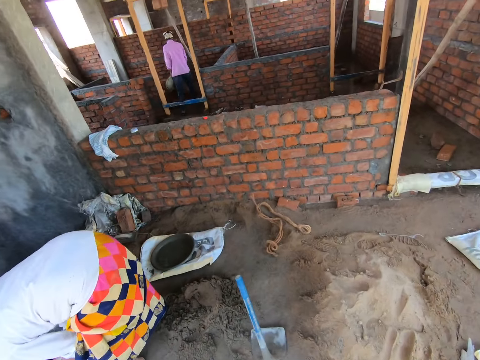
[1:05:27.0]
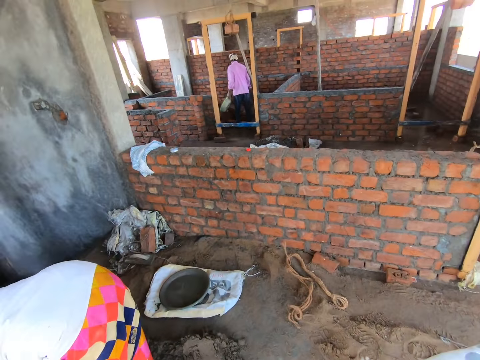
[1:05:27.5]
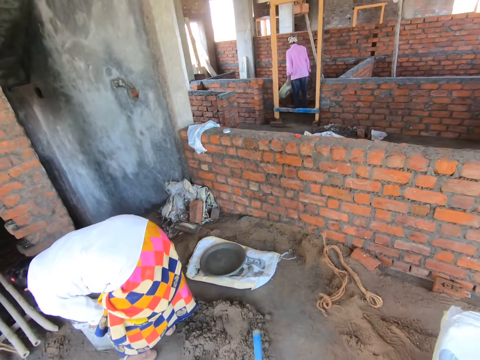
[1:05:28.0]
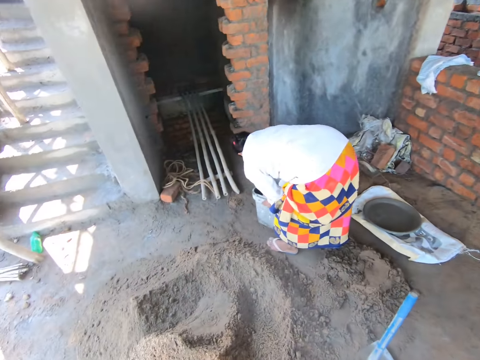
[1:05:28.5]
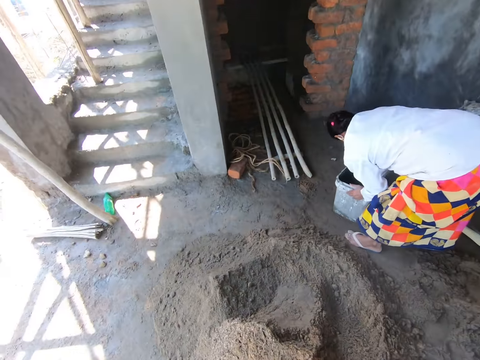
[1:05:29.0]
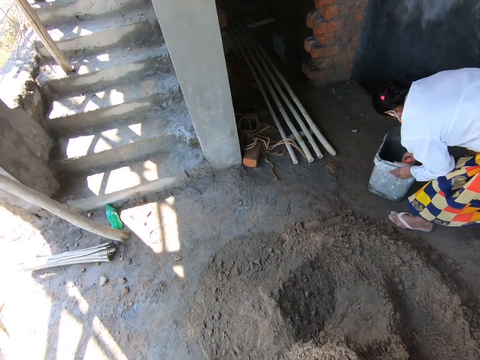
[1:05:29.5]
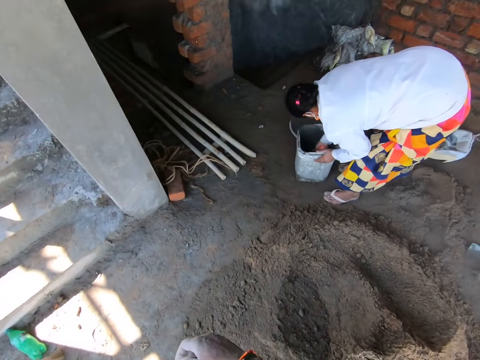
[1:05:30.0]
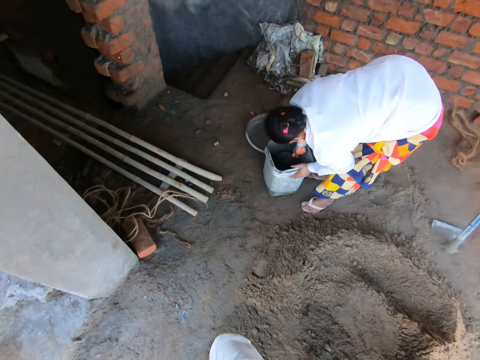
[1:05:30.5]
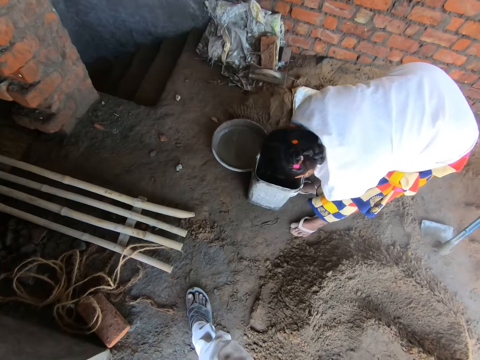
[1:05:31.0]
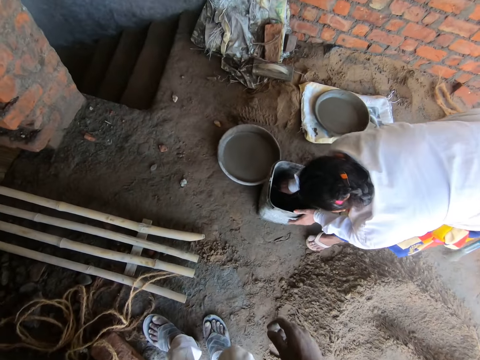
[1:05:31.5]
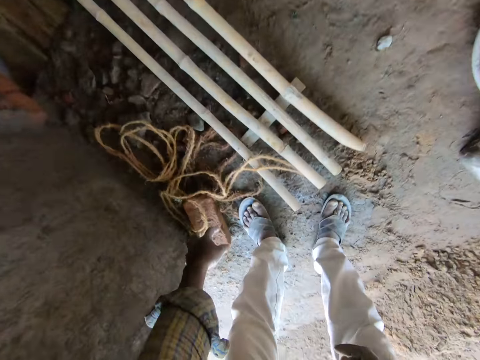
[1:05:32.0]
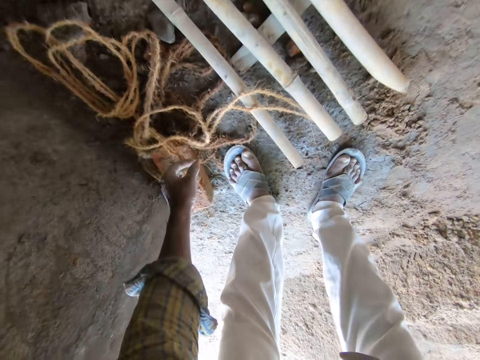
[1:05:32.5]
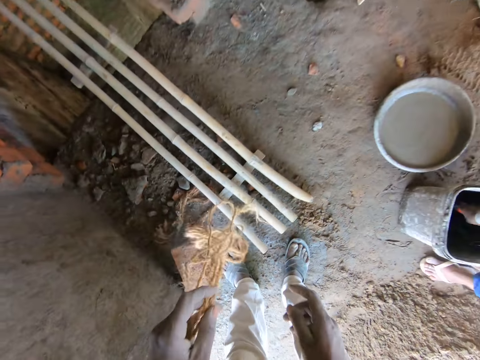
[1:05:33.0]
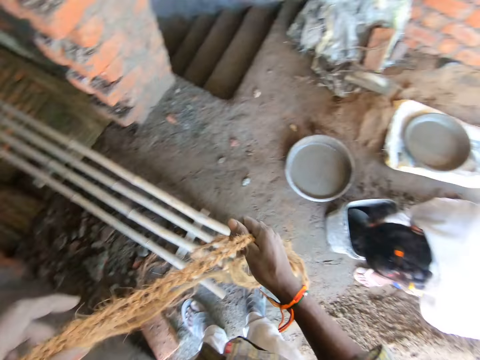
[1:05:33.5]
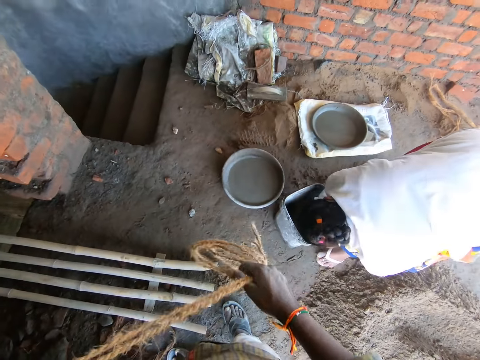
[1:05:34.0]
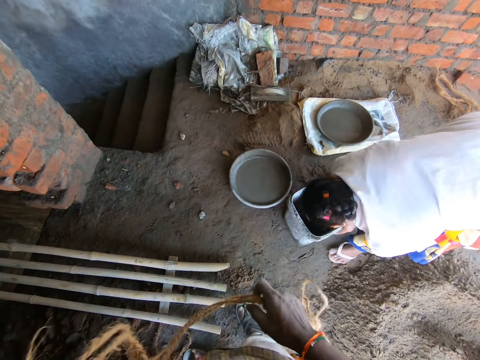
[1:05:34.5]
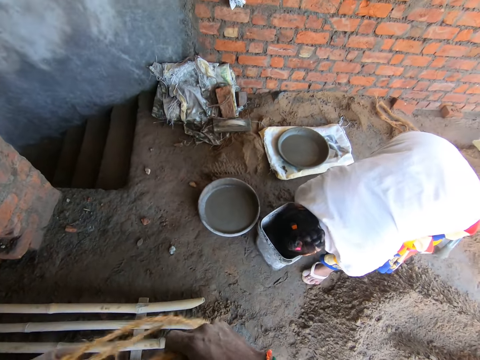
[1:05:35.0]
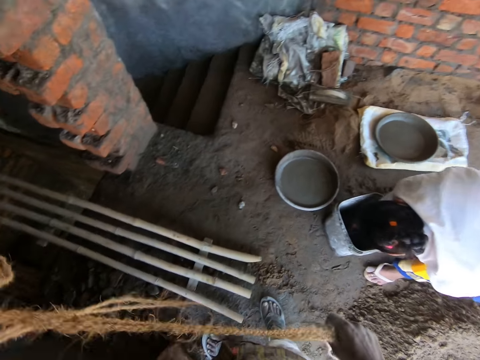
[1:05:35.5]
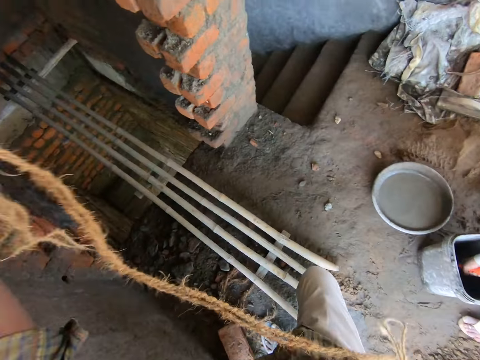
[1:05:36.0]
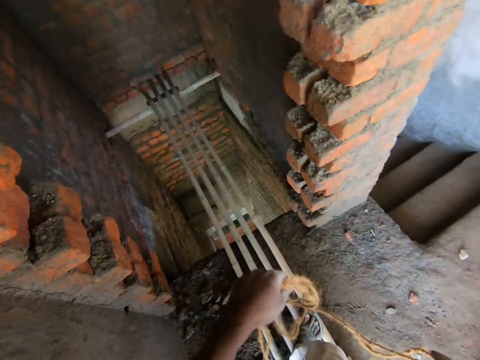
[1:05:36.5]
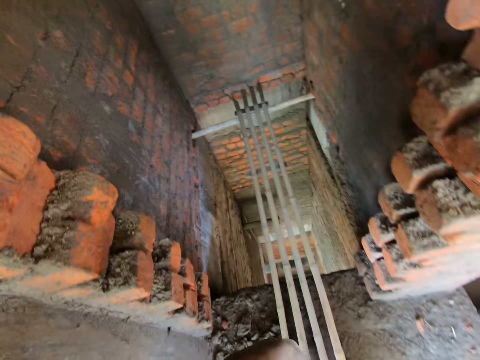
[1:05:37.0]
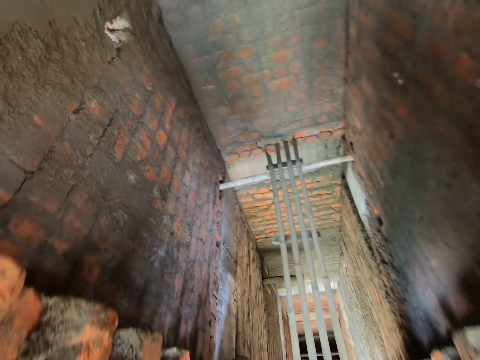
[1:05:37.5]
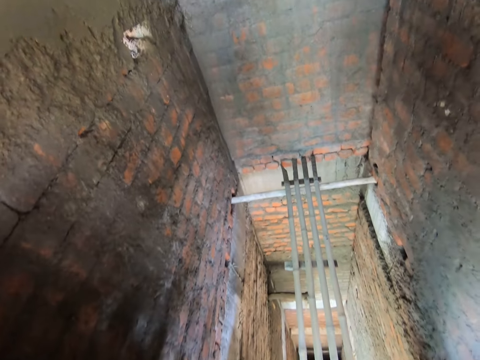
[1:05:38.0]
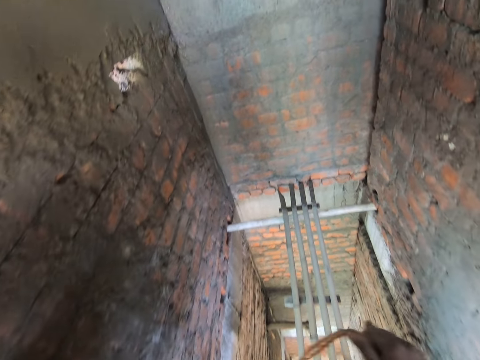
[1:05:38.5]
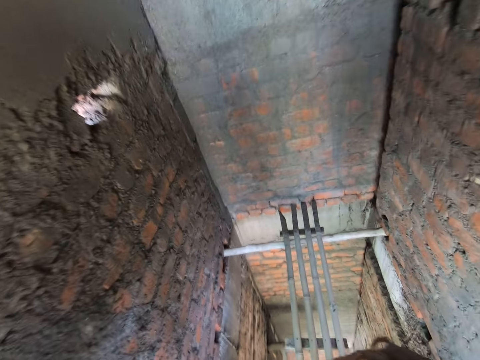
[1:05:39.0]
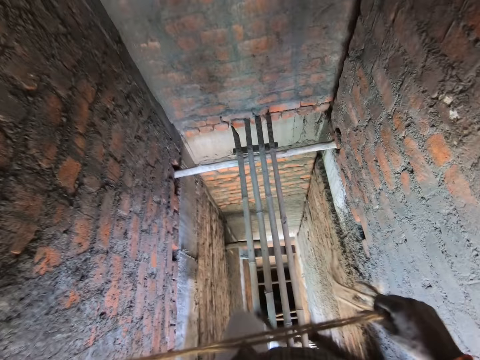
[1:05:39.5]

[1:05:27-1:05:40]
The camera wearer drops the bag of cement in his right hand on the floor. He picks the rope from the floor with his left hand. He holds the rope with both hands. He stands on the floor. He interacts with a woman. He walks on the wooden scaffold.

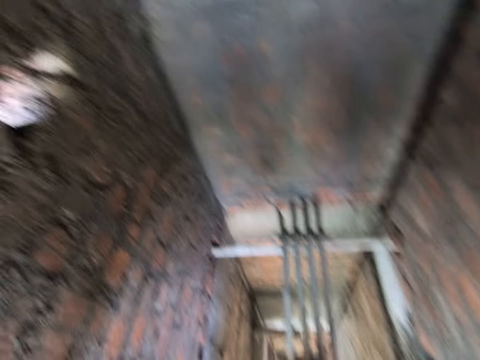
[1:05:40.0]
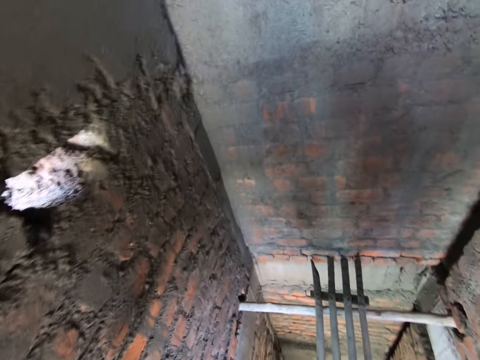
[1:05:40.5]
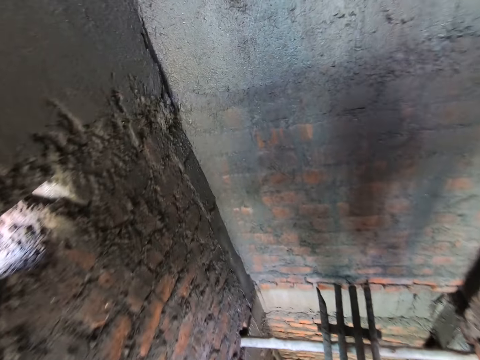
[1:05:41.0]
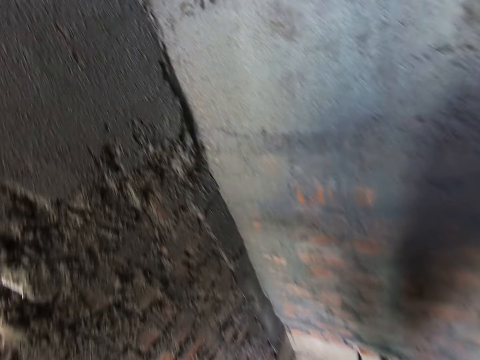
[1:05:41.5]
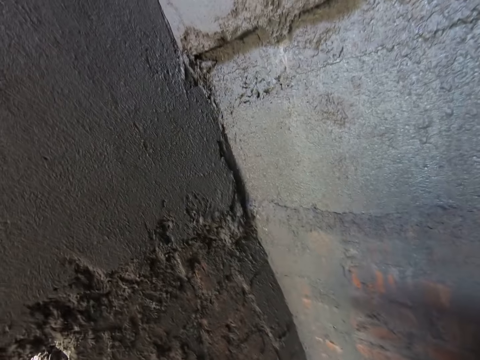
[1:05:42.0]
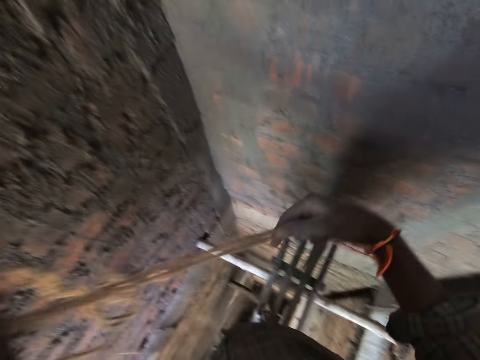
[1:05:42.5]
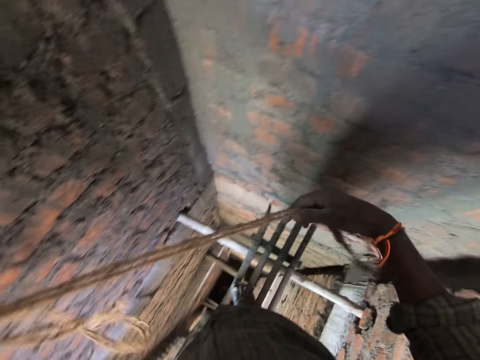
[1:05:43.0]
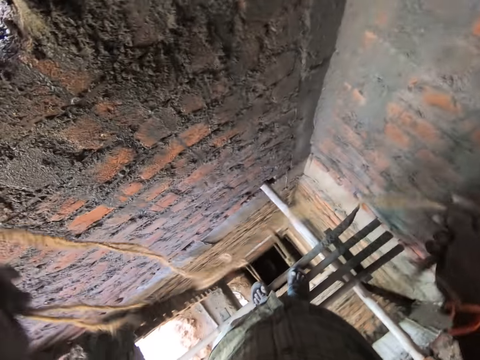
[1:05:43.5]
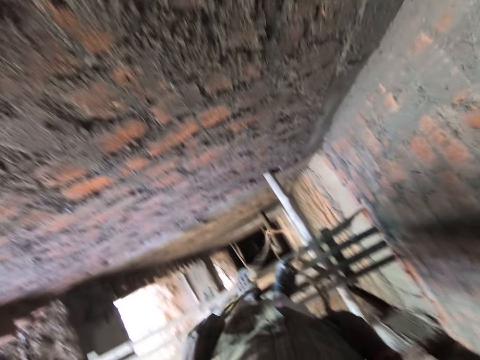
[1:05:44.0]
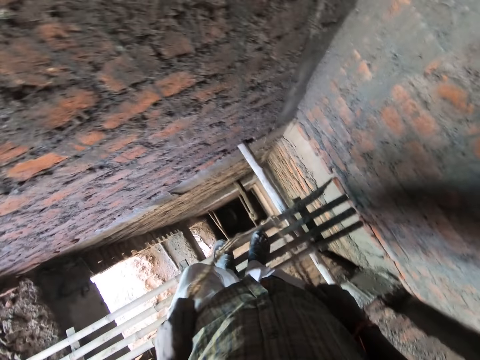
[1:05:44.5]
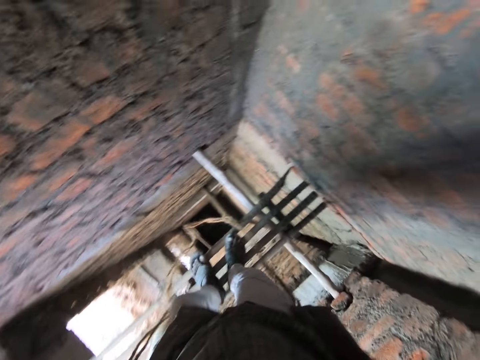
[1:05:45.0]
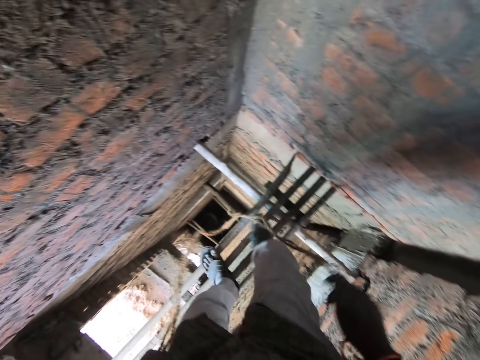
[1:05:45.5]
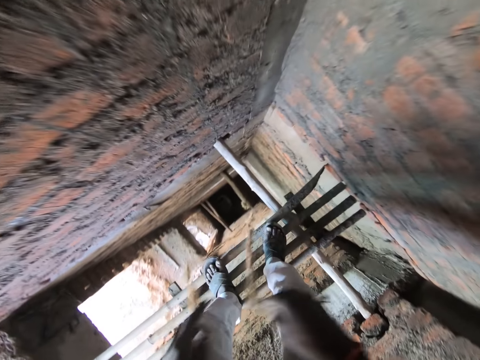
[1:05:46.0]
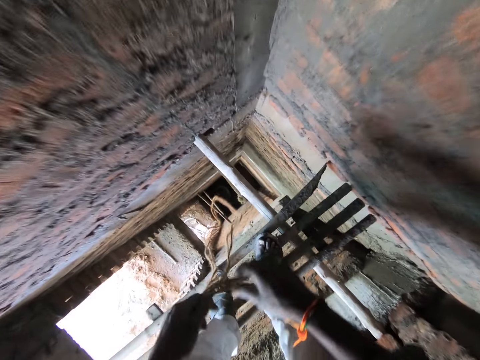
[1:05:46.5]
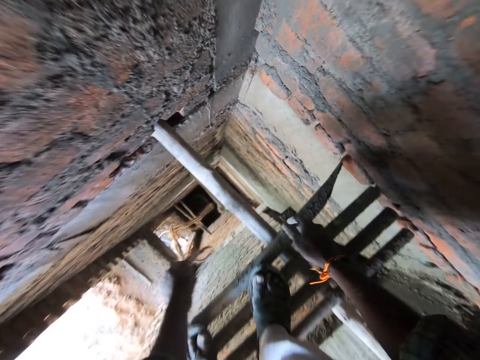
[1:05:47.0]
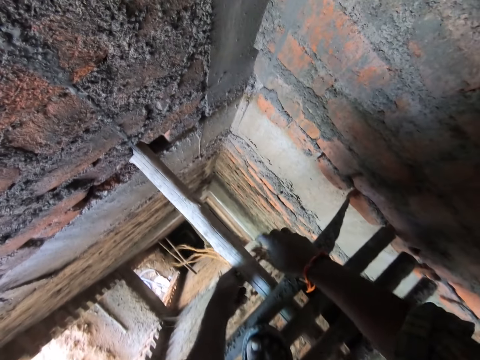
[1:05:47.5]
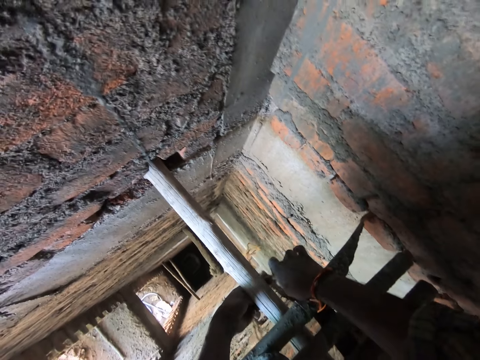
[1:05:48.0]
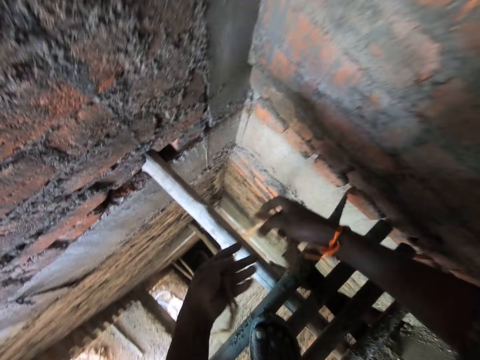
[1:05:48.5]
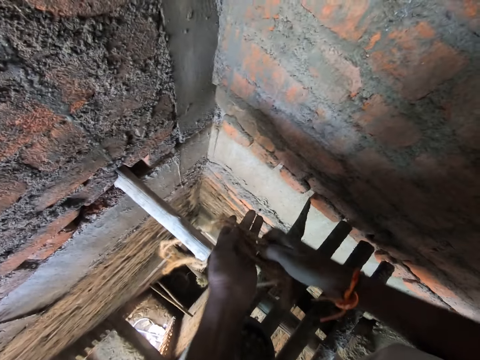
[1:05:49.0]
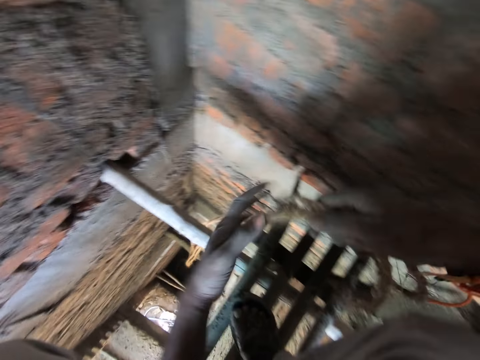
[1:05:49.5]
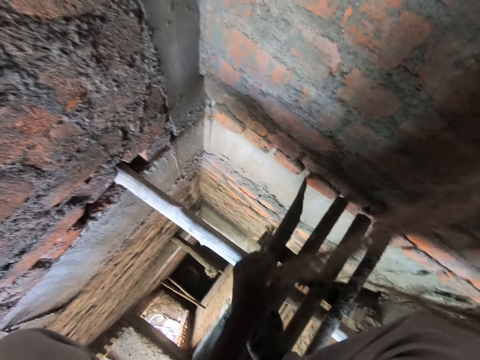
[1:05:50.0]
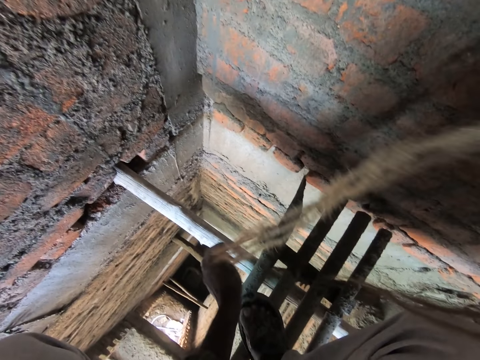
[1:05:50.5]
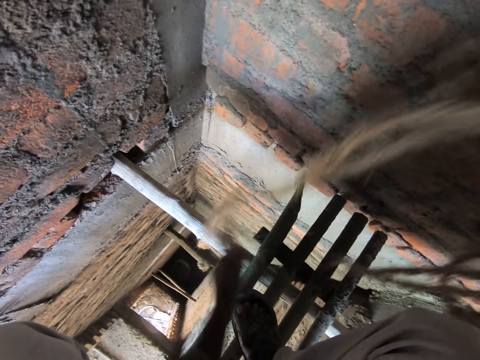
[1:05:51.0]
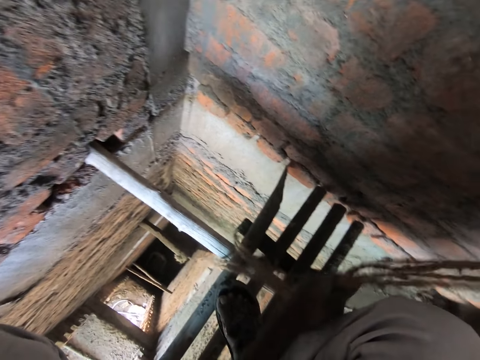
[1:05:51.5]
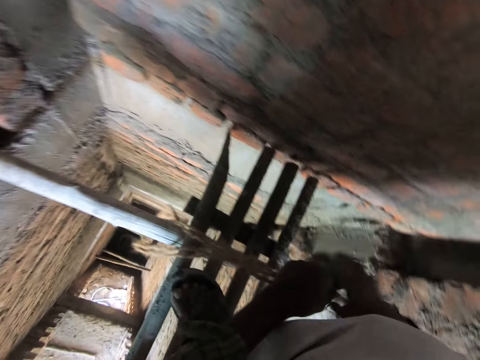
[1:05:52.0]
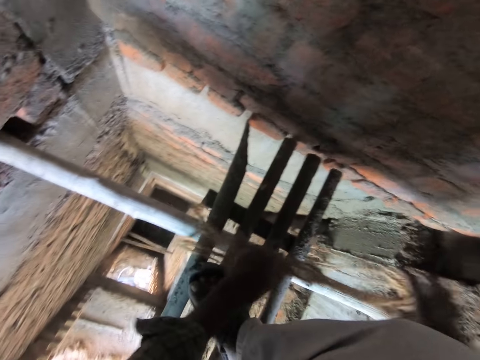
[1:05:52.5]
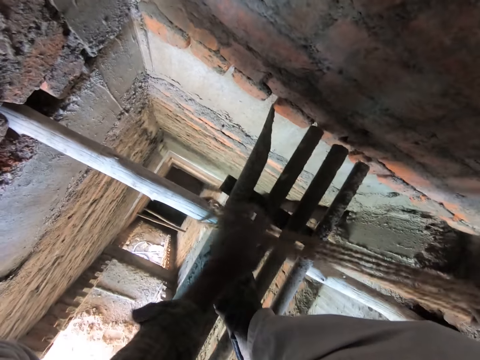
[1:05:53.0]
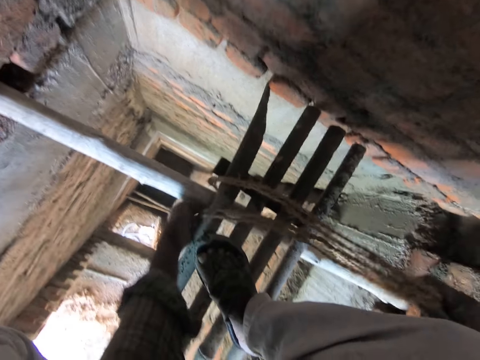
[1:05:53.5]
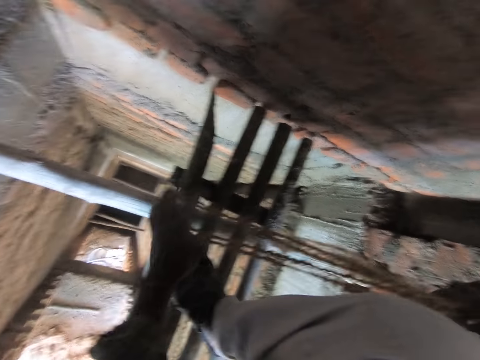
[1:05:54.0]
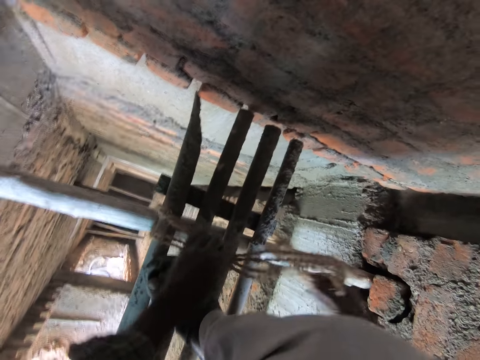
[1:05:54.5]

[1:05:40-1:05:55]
The camera wearer stands on the wooden scaffold. He passes the end of the rope in his right hand to his left hand. He picks the end of the rope from his left hand with his right hand. He ties the scaffold with the rope. He passes the end of the rope in his left hand to his right hand. He pulls the rope with his hands.
